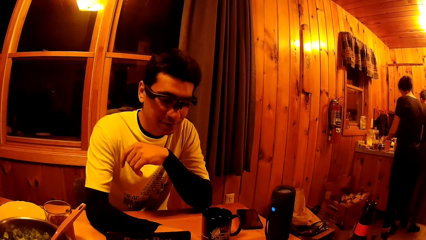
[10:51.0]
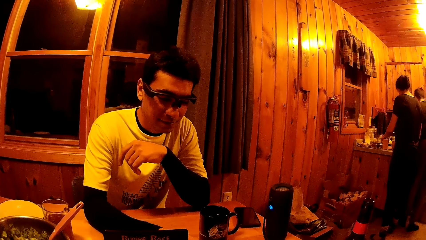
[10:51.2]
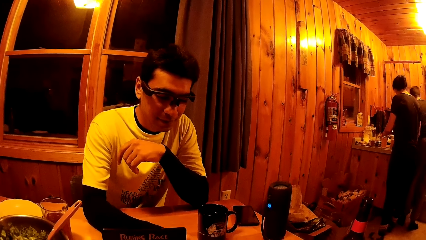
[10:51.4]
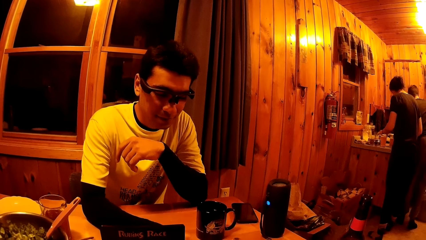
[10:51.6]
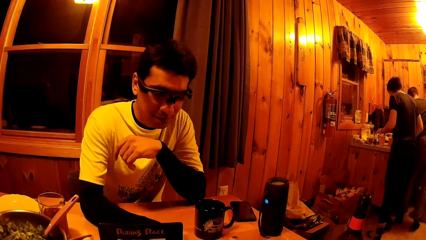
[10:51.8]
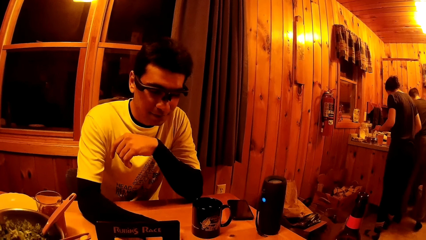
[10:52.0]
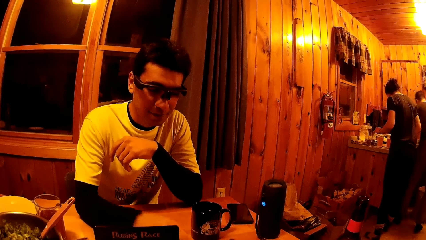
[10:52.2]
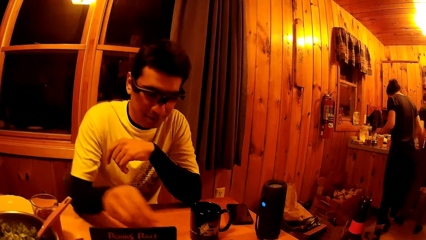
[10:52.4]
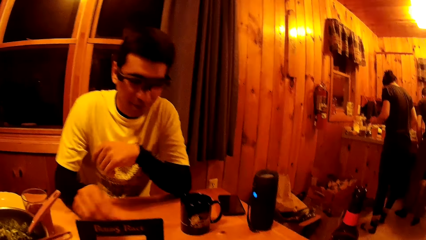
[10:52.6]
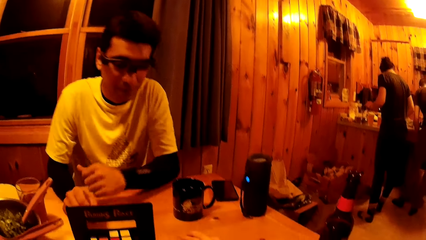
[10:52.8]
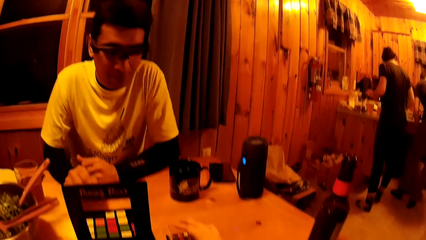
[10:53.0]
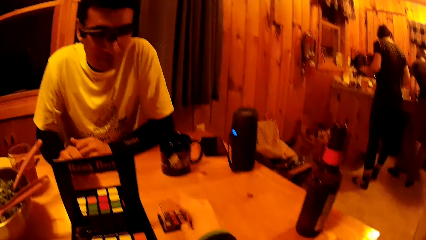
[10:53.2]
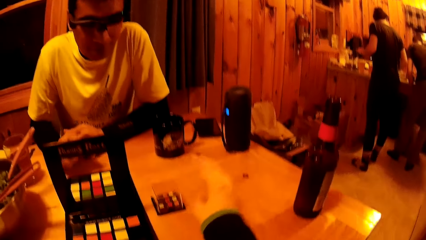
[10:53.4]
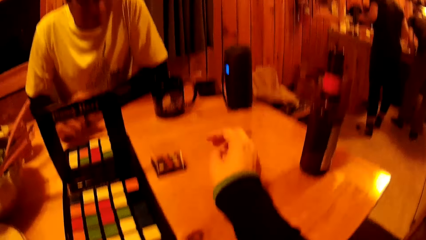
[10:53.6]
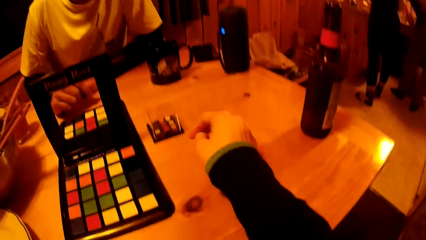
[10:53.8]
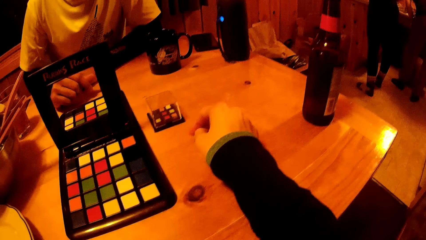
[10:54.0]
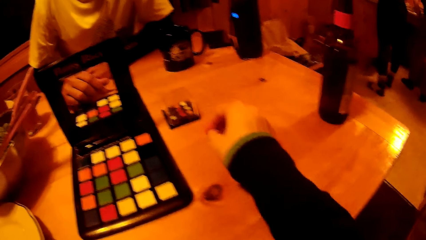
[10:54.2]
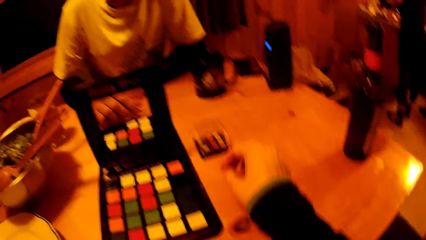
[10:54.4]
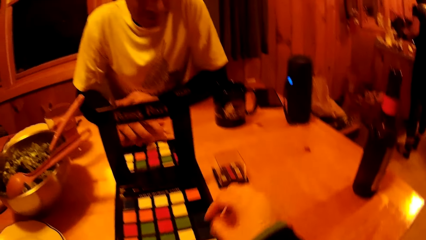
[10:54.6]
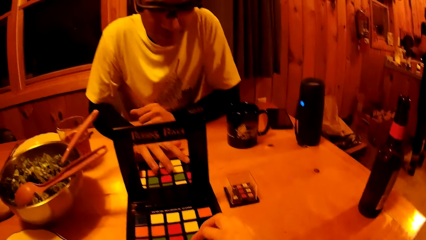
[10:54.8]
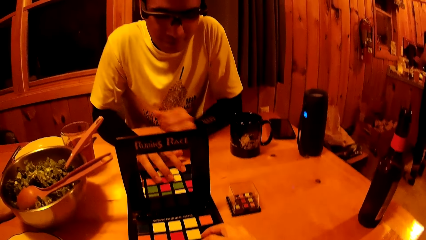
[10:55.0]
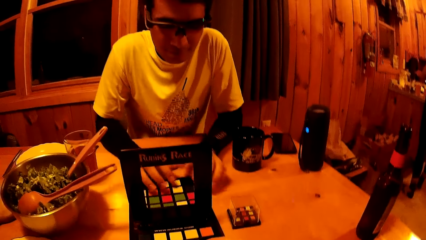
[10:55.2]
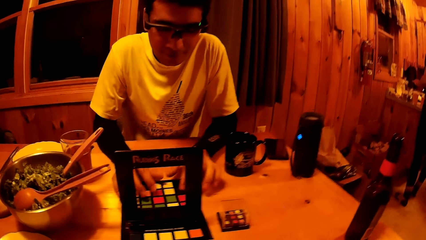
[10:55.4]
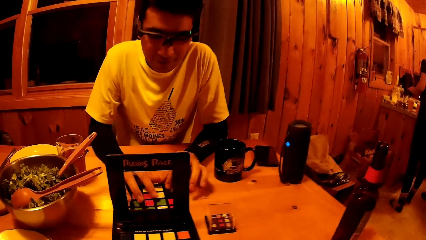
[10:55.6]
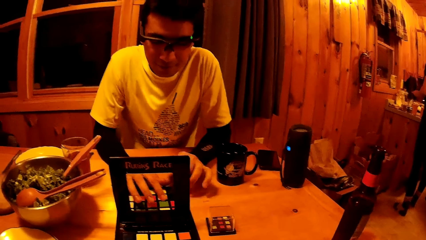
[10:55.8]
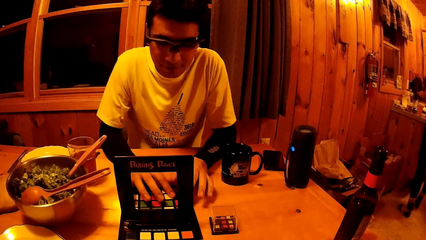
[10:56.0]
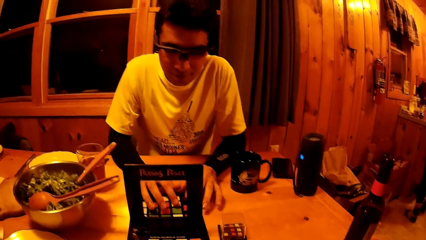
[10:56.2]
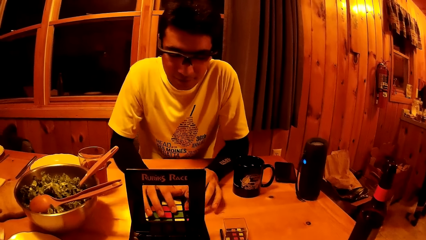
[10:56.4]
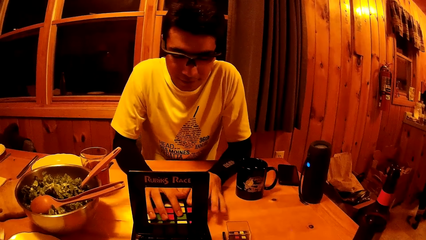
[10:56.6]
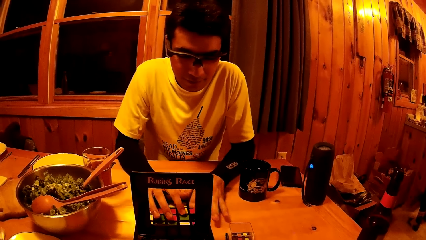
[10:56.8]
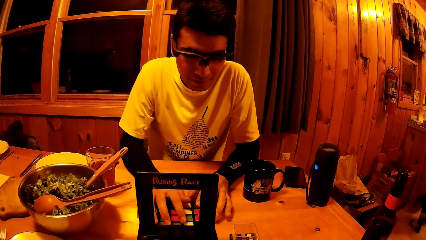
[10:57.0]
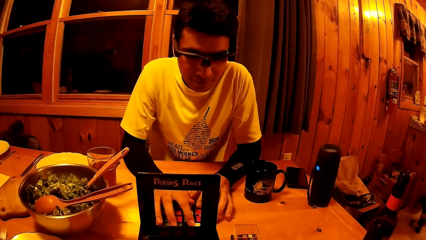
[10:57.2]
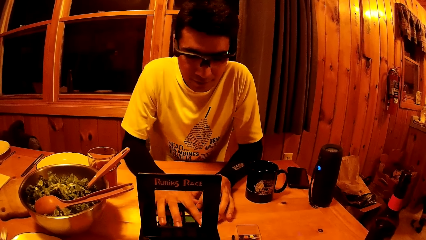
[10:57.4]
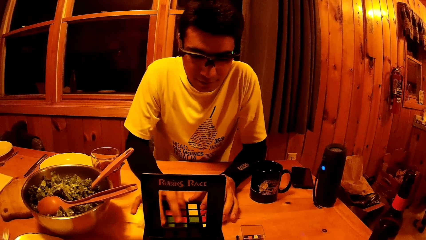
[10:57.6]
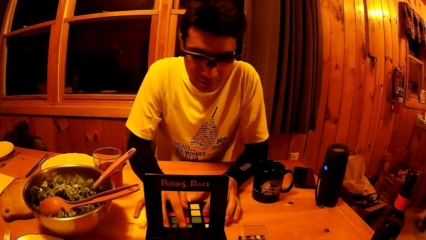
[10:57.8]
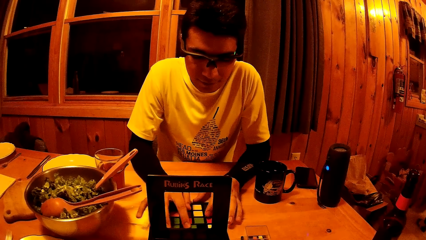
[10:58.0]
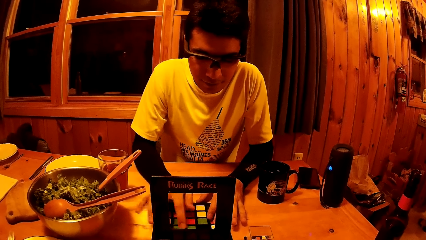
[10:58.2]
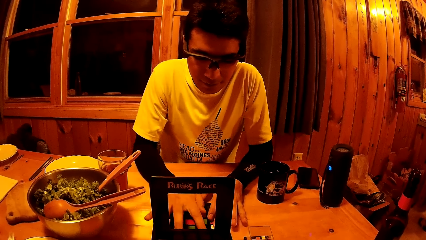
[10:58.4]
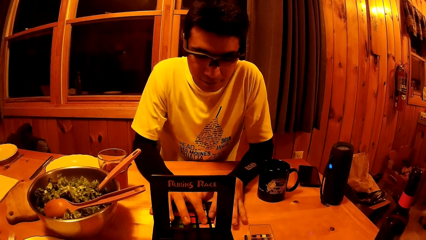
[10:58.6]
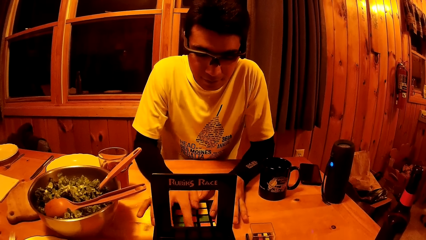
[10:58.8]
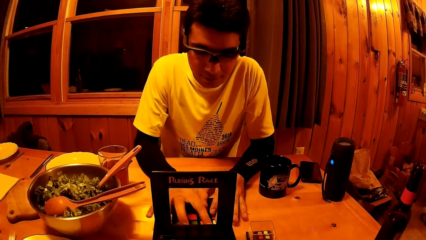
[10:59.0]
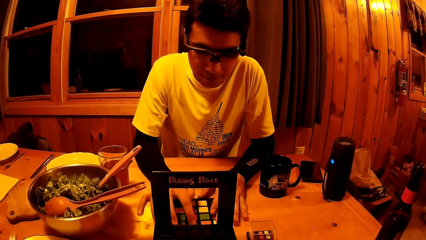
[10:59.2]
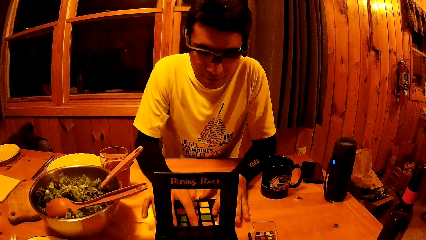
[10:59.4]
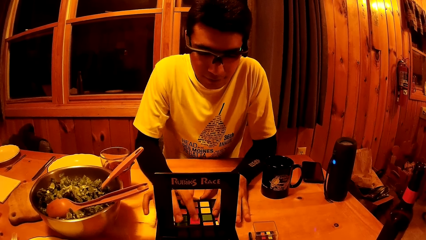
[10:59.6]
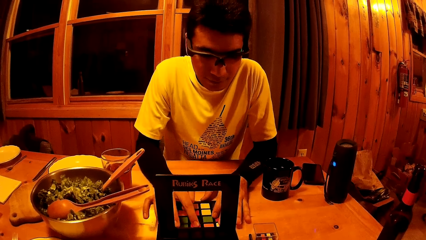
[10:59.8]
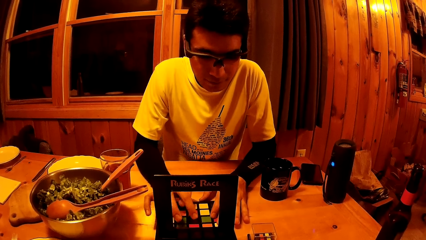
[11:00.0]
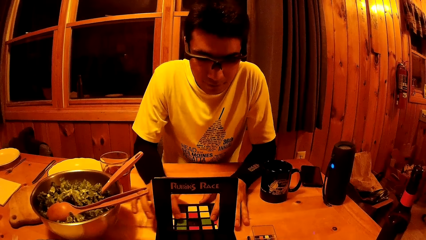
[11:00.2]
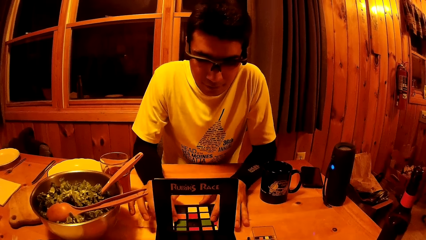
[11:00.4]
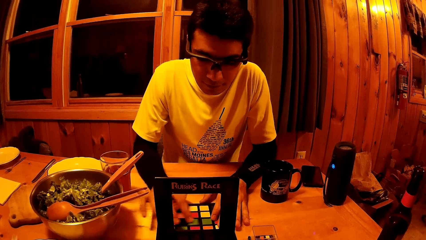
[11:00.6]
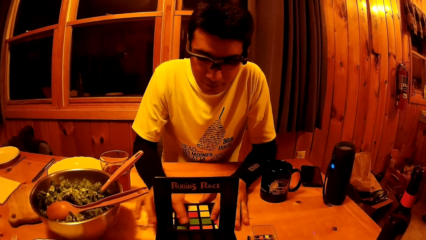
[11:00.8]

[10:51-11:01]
The camera wearer moves a box, moves their hand, and places their hand on the box.

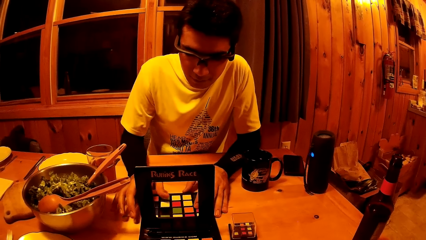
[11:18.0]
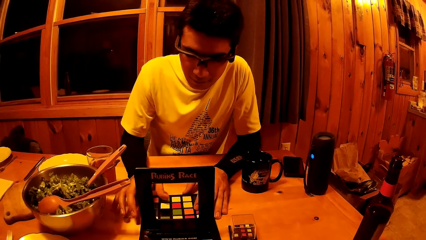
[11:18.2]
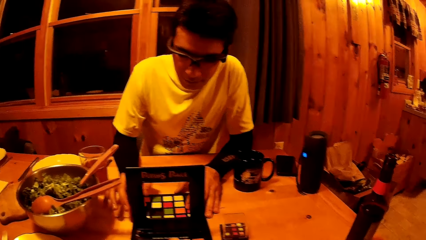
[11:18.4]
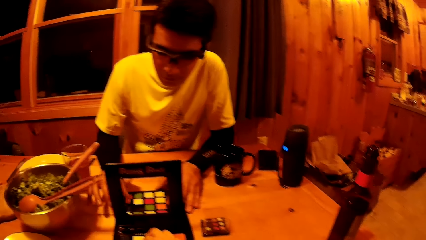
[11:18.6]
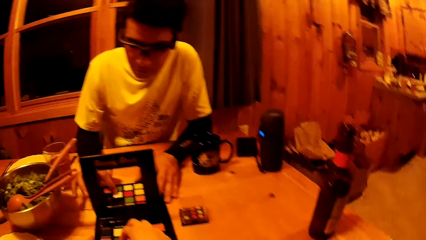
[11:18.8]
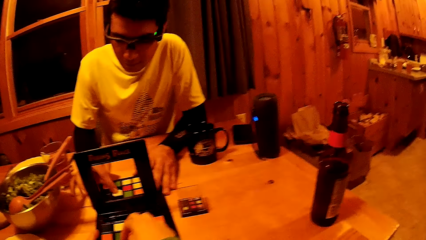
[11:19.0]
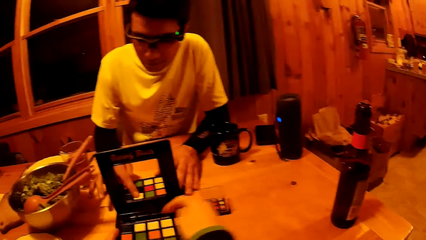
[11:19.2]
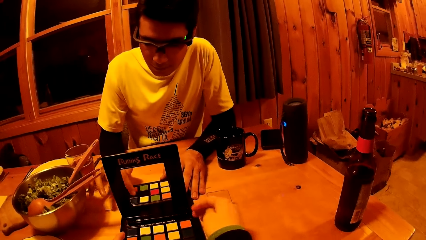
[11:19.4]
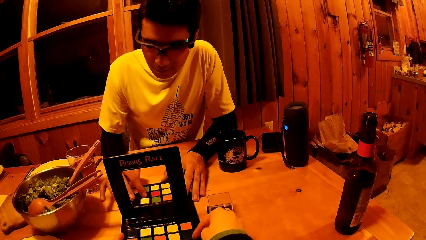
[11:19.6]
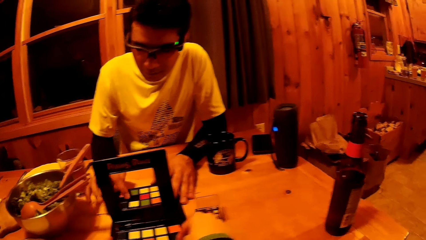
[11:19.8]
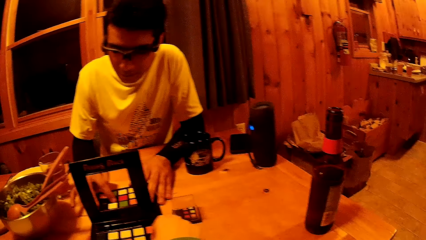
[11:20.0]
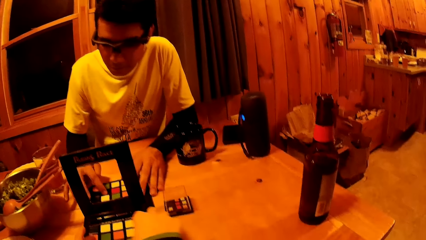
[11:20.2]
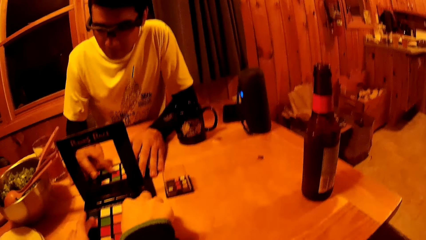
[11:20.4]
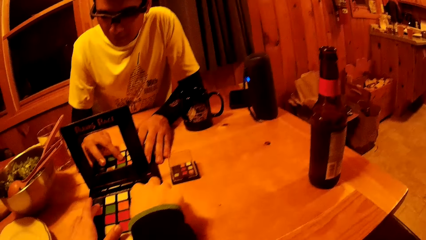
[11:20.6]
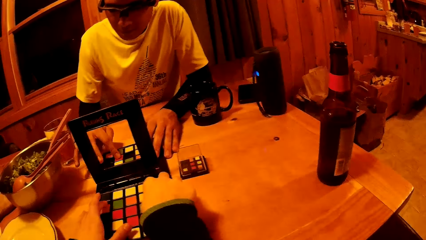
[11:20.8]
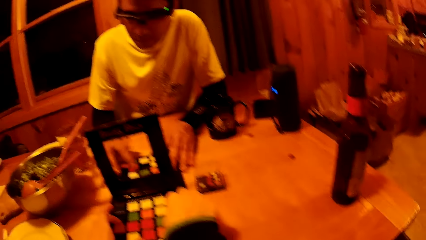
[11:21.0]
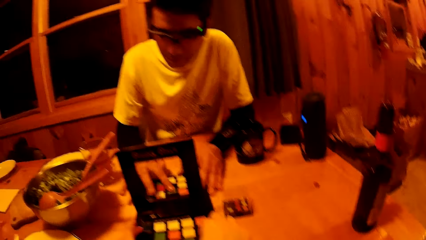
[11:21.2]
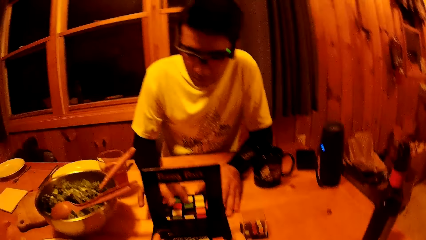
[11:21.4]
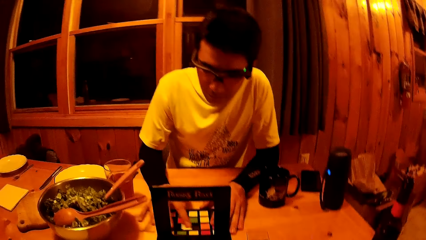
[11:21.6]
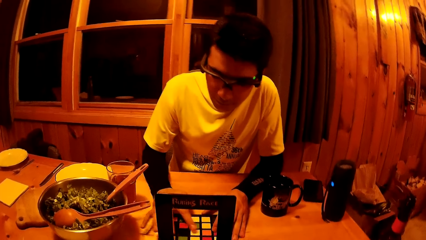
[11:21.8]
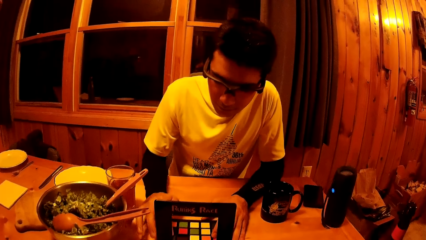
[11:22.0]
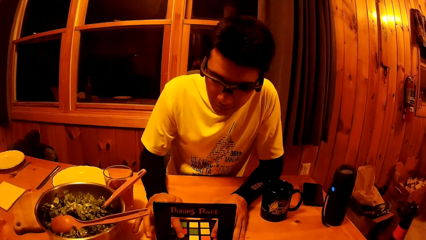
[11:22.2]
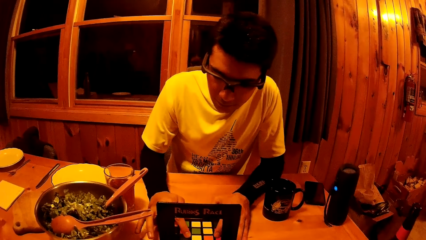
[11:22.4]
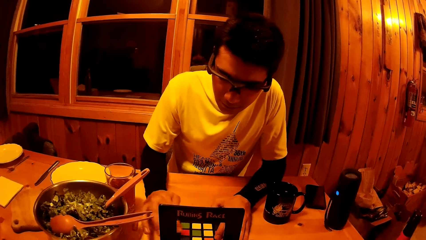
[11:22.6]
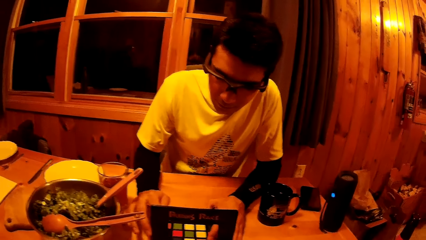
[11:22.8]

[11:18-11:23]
The camera wearer moves their hand and arranges something.
